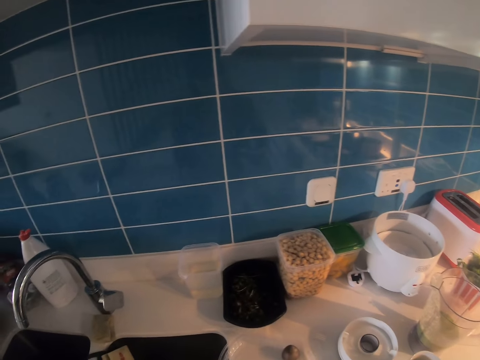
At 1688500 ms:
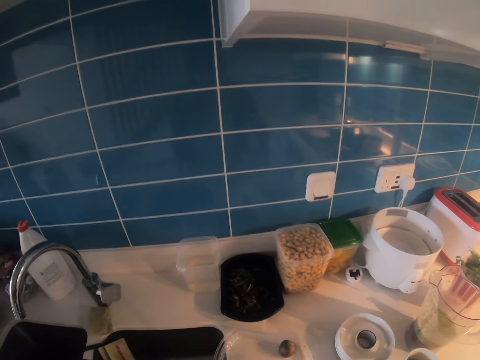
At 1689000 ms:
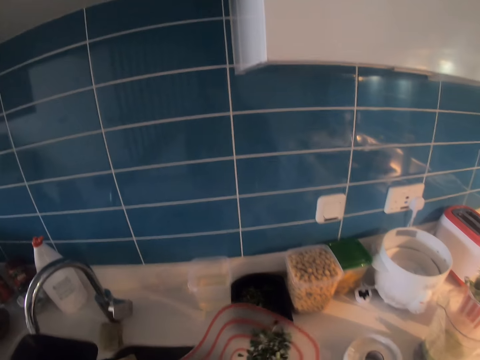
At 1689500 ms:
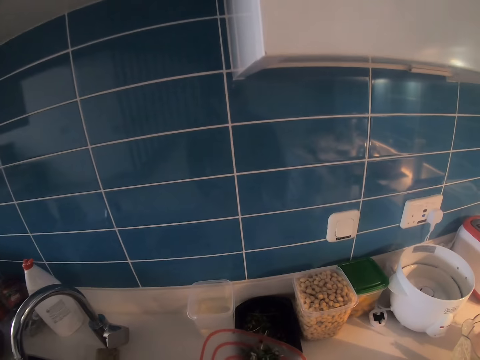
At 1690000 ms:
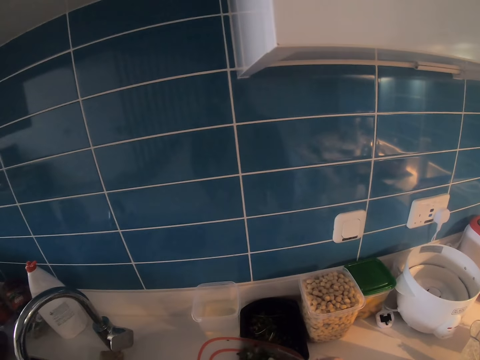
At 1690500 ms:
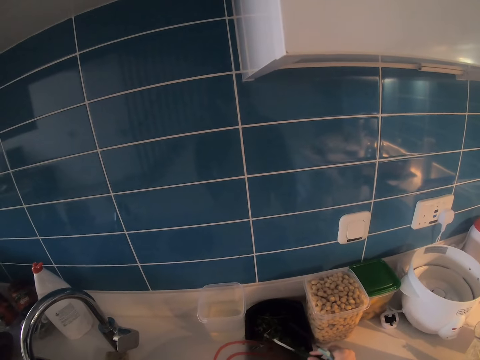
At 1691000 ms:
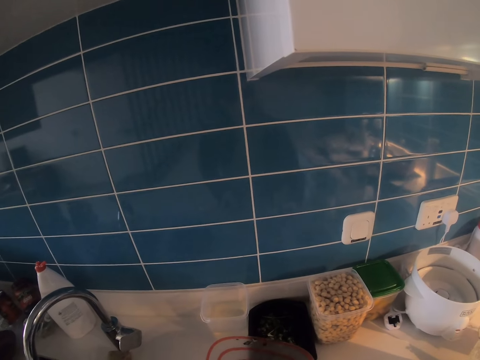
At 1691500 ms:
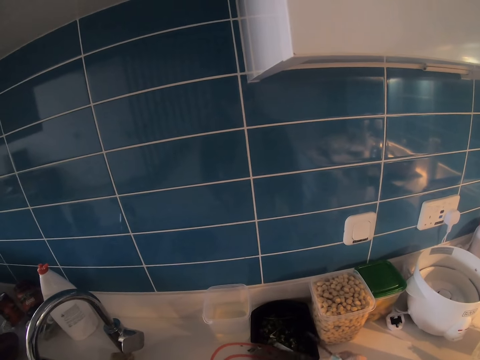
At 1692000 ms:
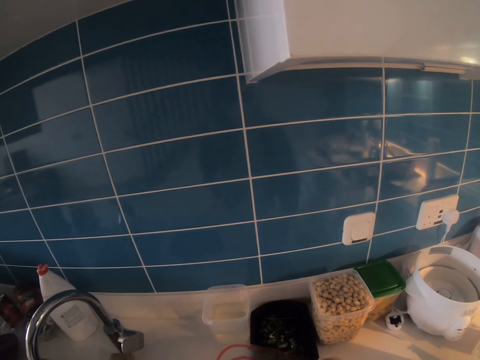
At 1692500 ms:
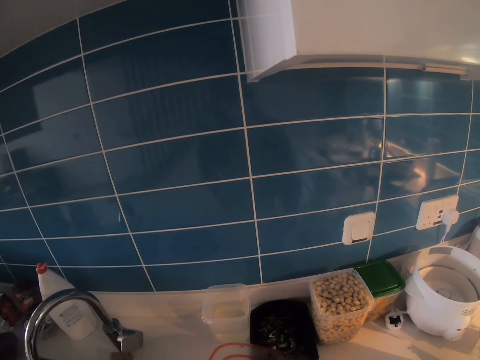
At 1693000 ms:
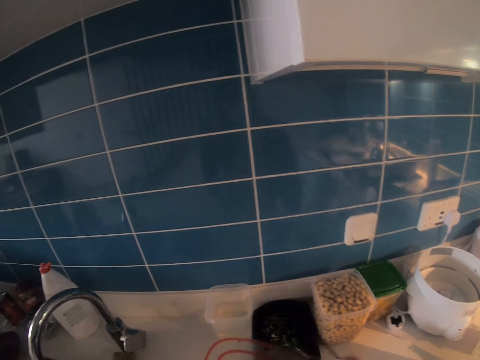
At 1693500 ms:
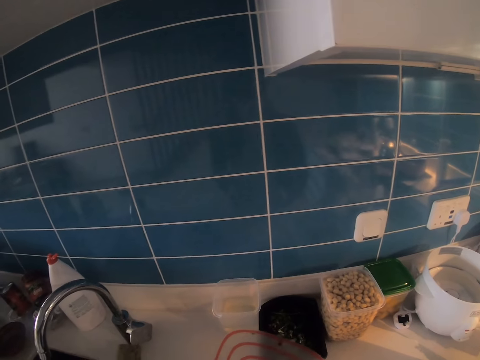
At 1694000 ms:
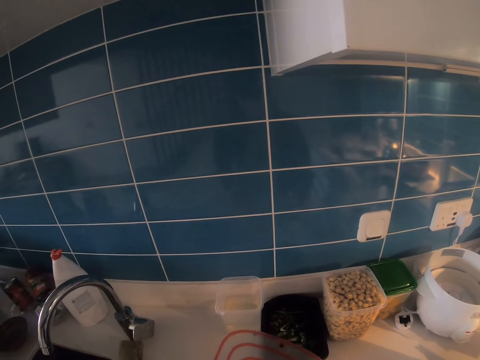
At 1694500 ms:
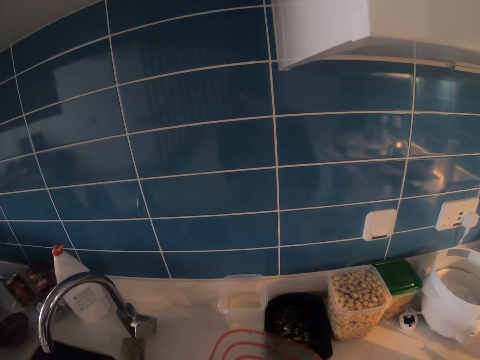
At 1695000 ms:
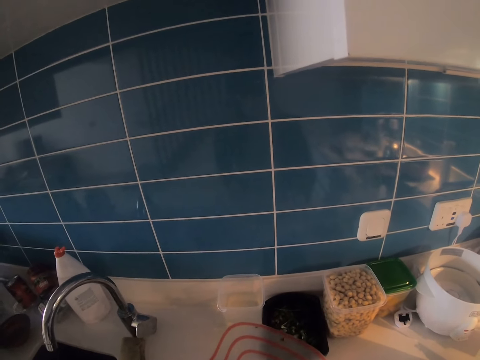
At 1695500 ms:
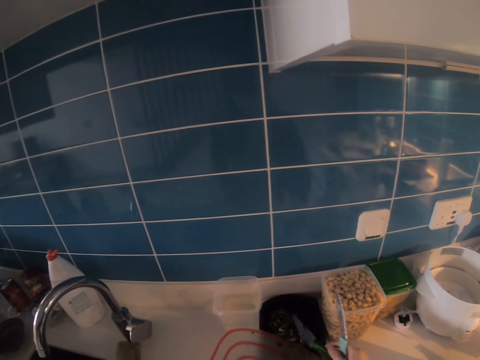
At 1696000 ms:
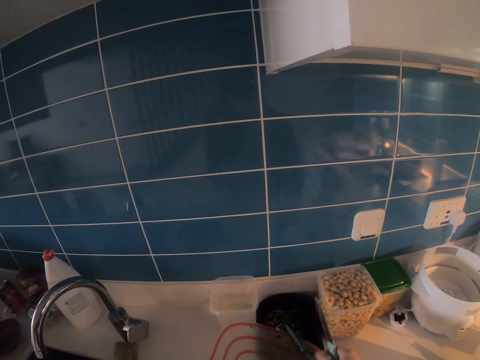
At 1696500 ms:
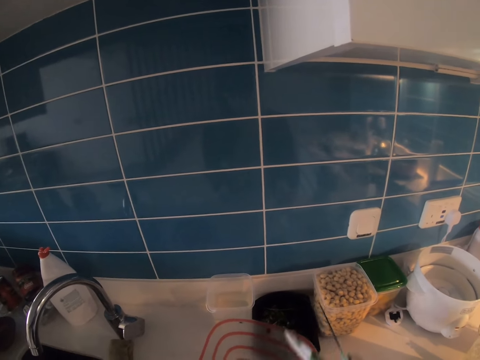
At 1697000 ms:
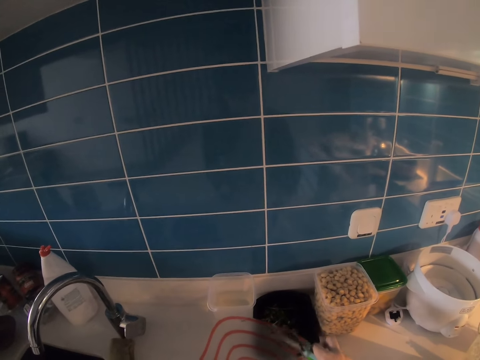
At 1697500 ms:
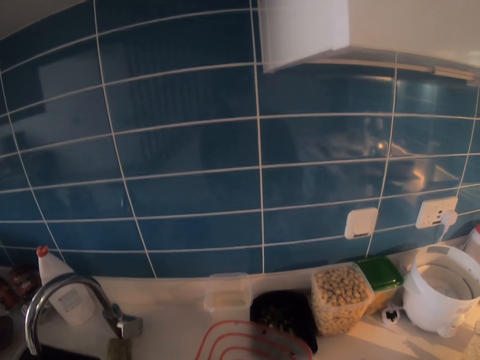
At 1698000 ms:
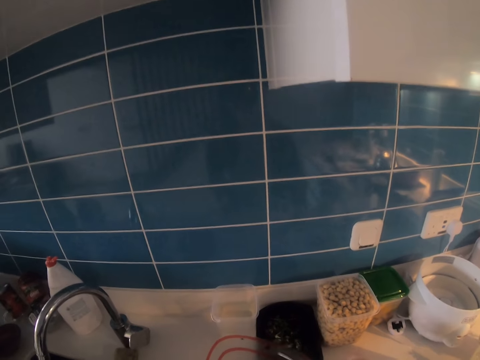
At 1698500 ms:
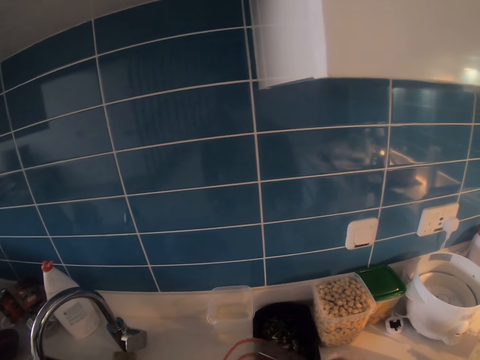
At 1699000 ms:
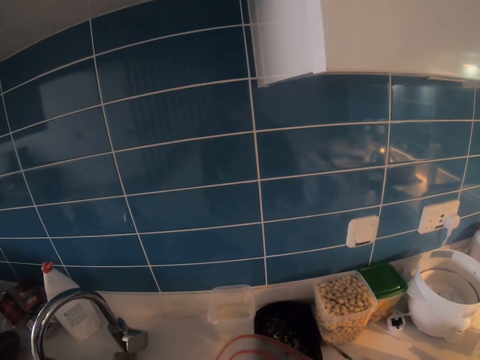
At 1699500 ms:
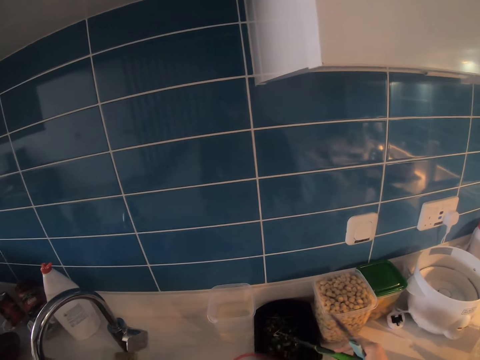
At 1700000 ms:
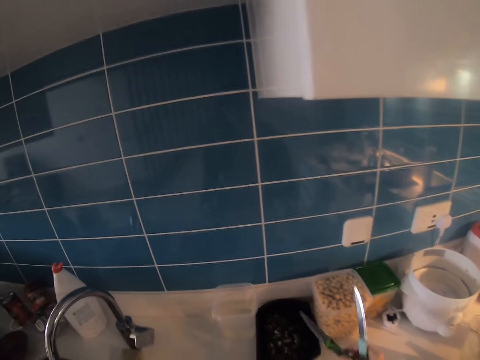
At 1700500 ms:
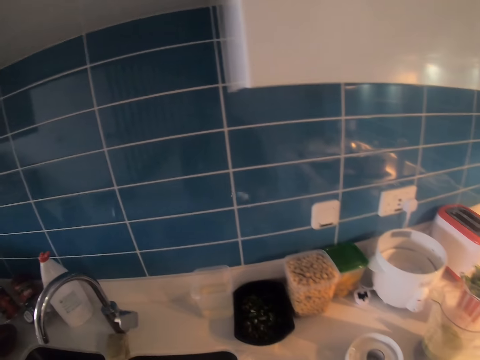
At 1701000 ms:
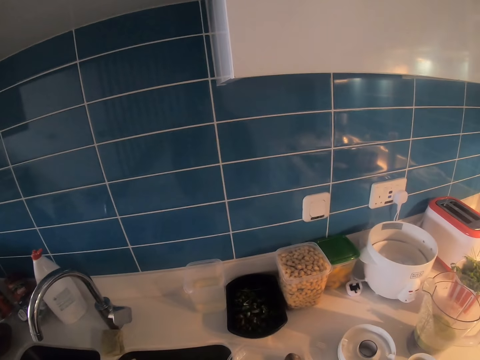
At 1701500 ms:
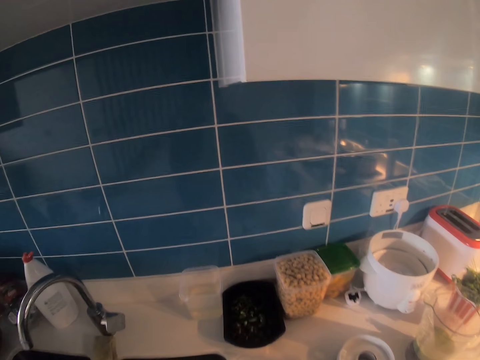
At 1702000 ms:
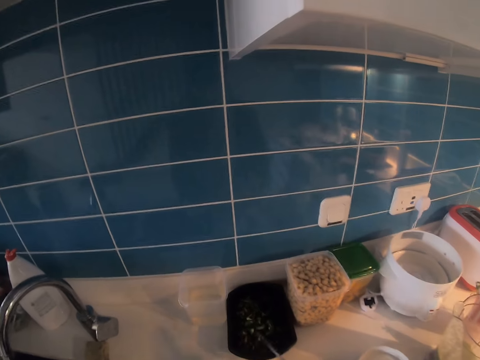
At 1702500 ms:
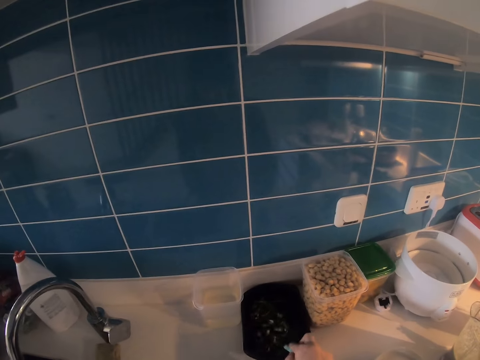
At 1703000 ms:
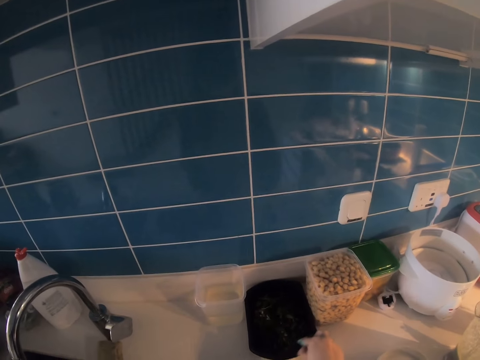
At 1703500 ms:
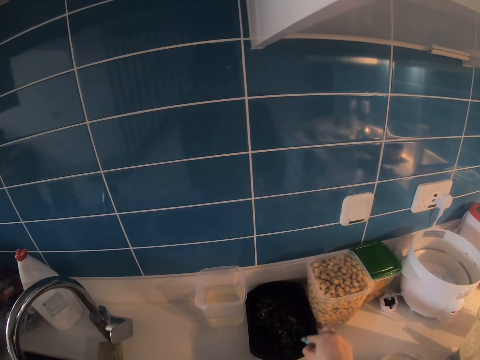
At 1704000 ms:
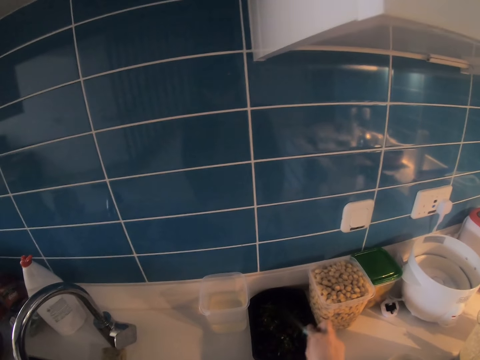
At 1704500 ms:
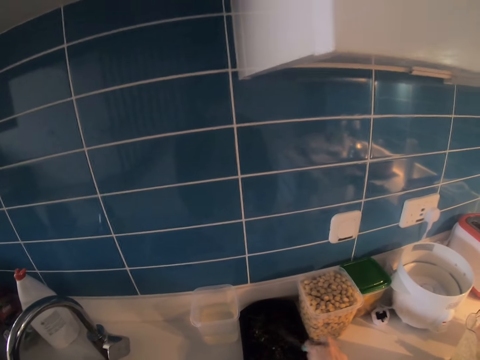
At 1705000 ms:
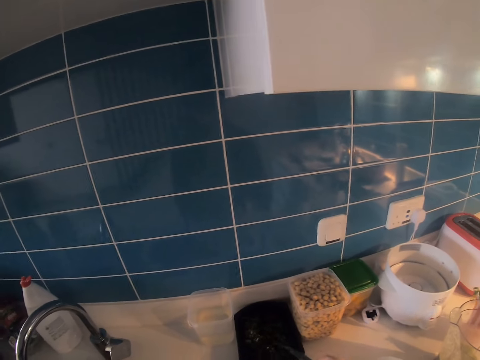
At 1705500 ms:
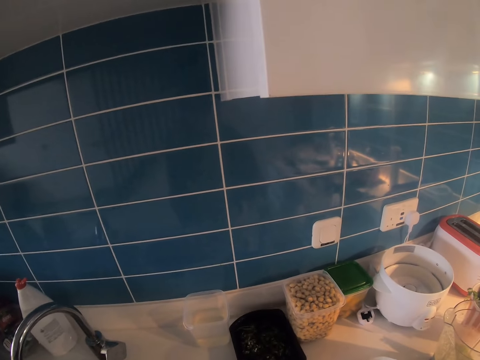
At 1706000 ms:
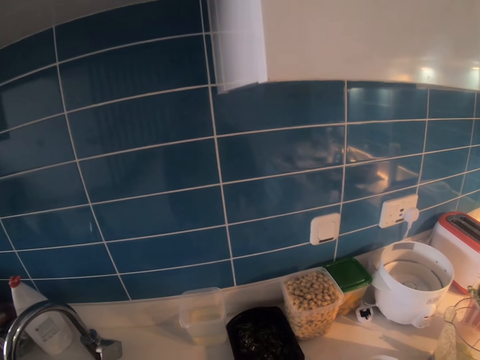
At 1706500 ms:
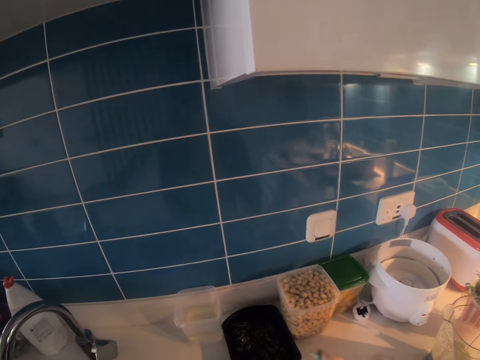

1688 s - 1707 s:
The camera wearer places down the lid. They pour the vegetable on the tray in the container. They stir the vegetable in the container with the knife.

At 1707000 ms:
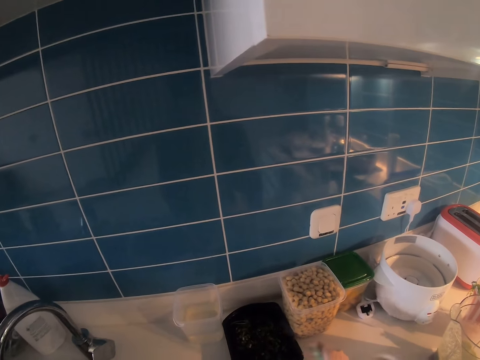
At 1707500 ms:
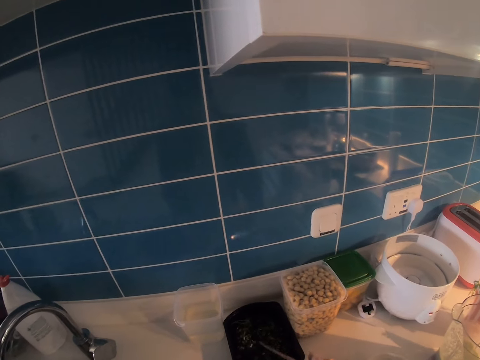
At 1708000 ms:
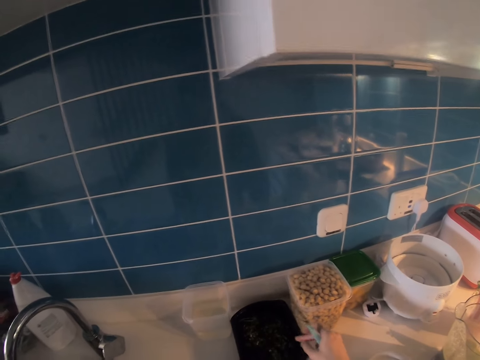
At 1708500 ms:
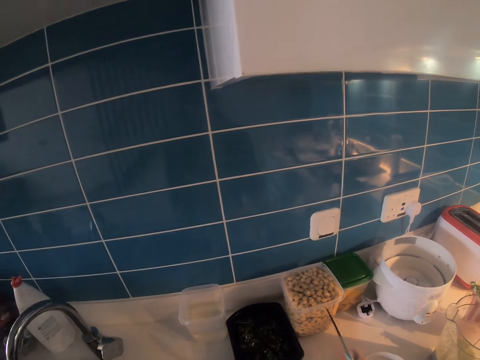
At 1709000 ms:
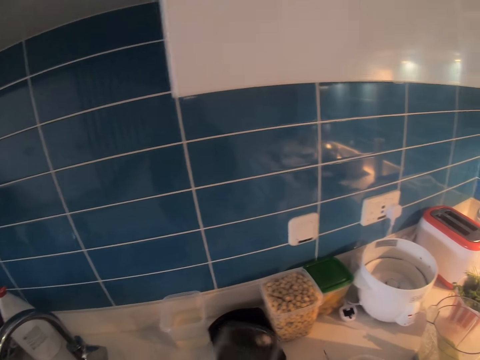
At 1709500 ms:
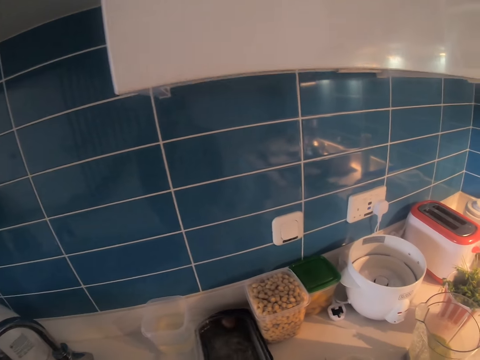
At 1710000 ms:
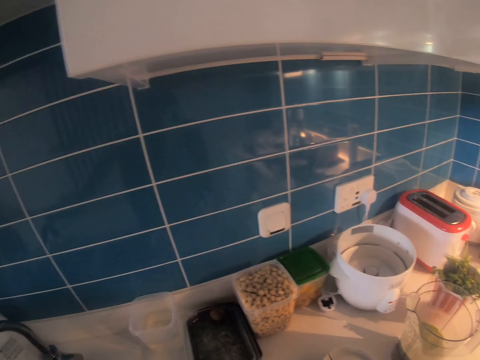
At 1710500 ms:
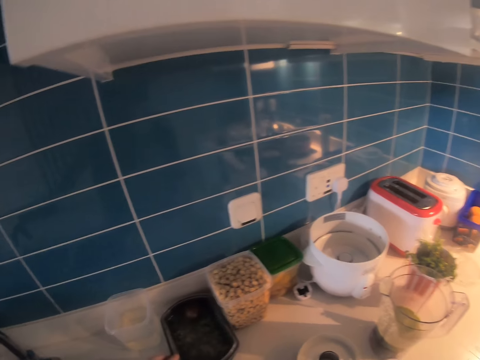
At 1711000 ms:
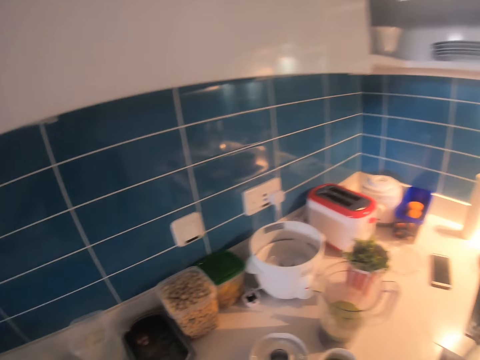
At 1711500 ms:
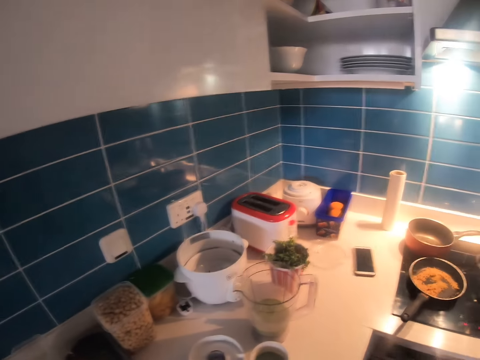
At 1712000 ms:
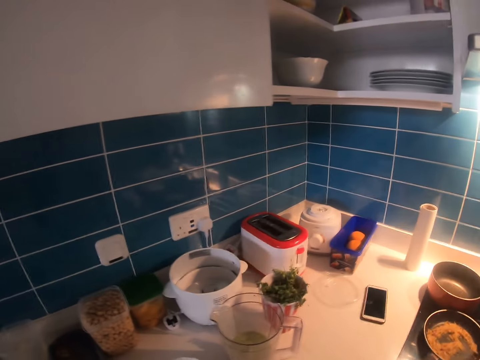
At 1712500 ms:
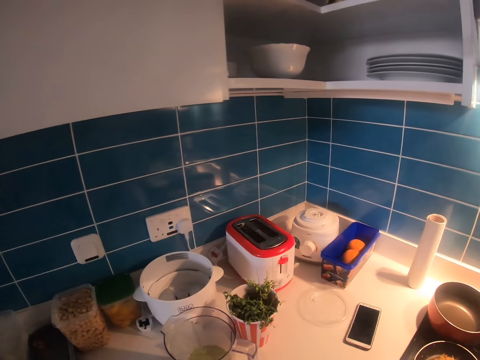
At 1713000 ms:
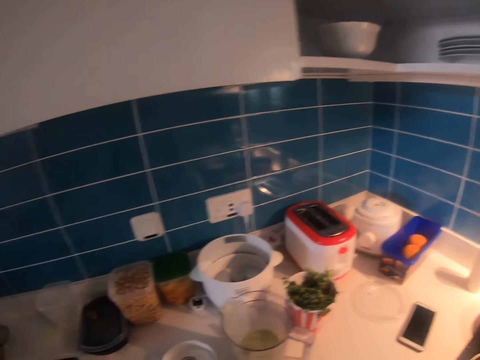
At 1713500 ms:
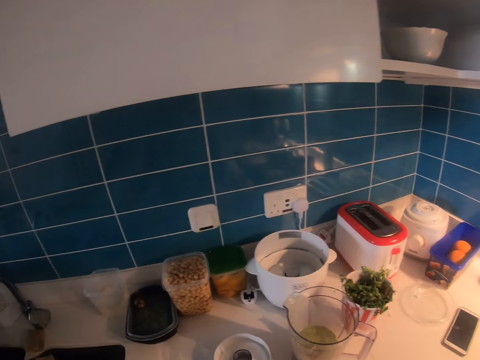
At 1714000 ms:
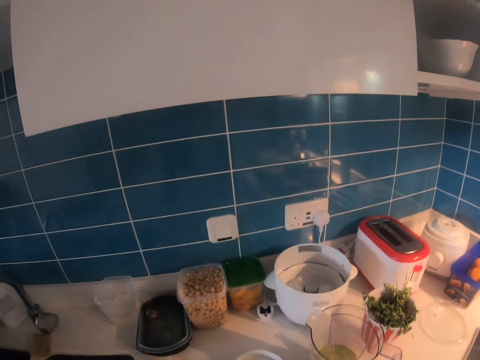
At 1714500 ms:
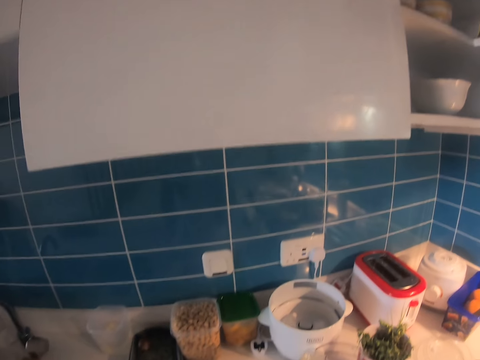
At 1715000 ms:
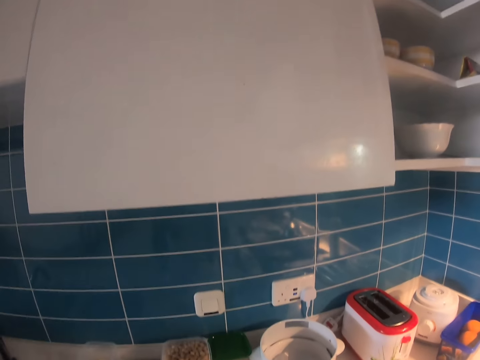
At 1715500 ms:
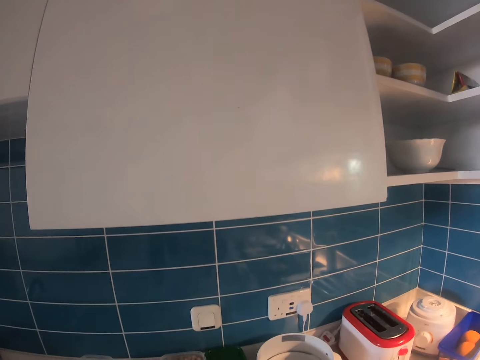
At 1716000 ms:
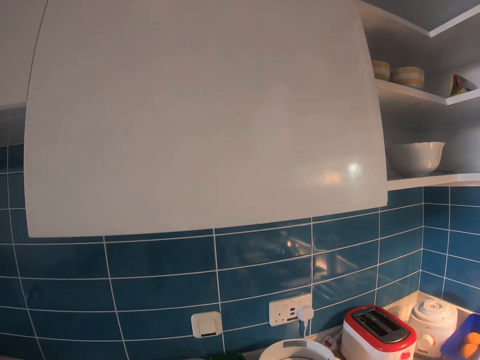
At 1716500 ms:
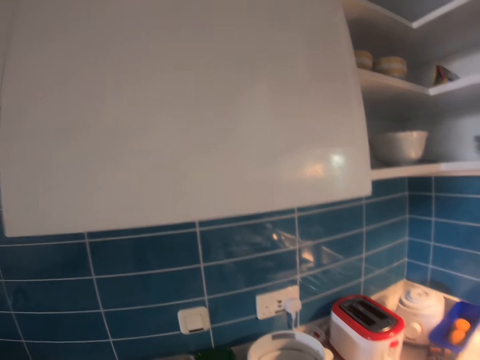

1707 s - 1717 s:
The camera wearer covers the container with a lid. He moves his body. He looks around.
